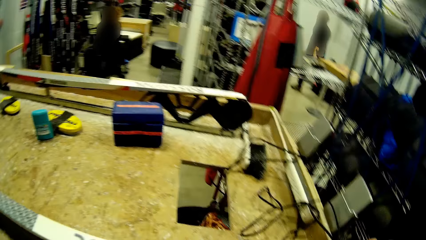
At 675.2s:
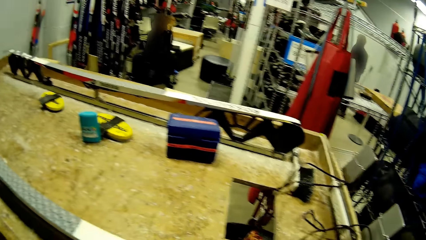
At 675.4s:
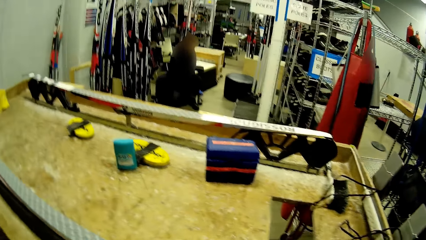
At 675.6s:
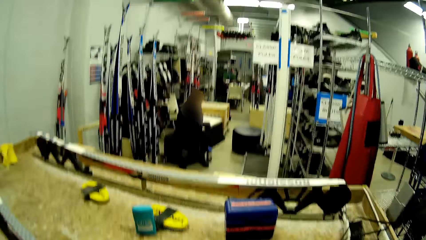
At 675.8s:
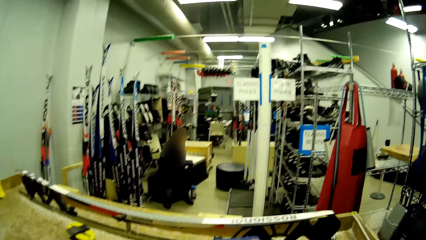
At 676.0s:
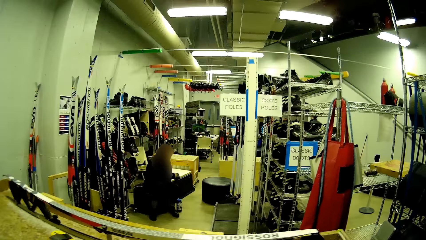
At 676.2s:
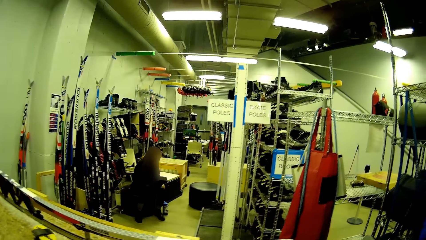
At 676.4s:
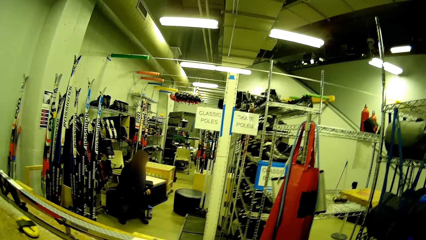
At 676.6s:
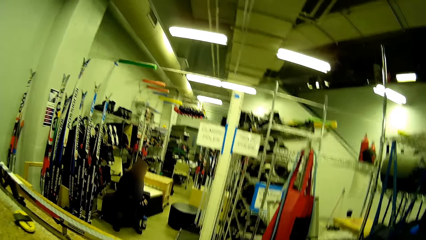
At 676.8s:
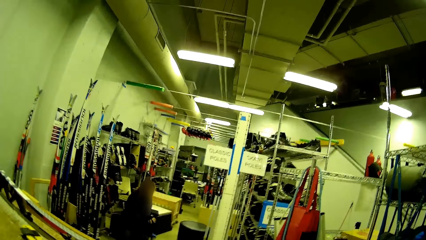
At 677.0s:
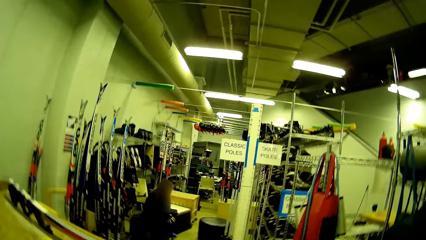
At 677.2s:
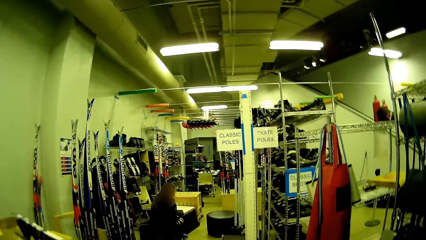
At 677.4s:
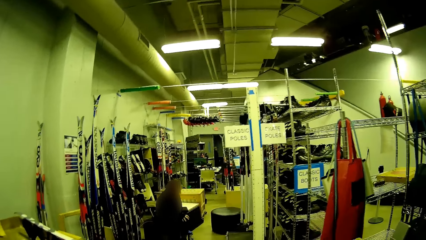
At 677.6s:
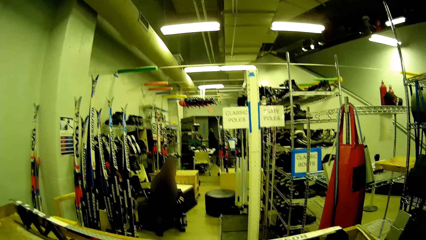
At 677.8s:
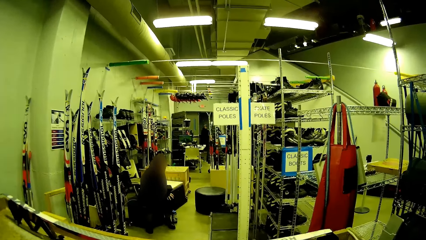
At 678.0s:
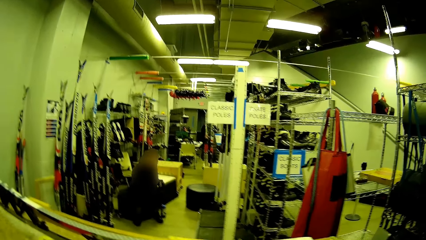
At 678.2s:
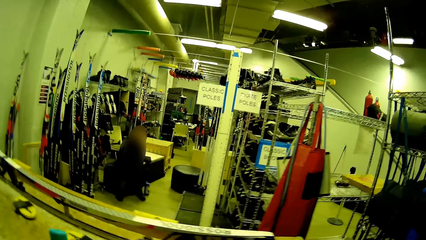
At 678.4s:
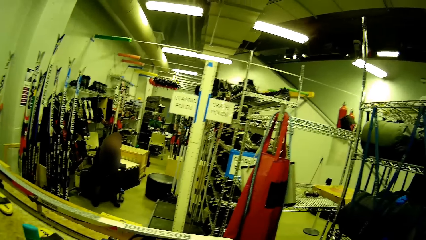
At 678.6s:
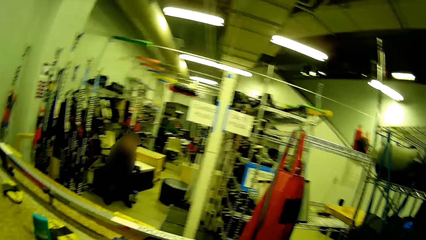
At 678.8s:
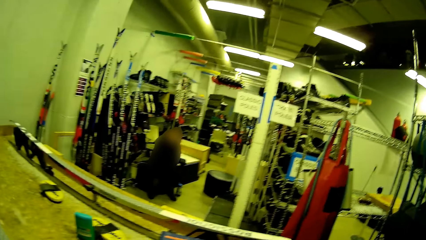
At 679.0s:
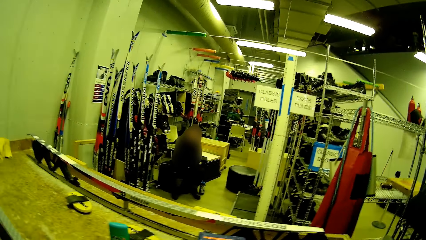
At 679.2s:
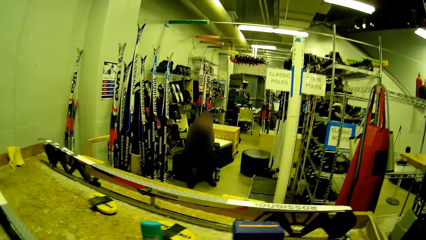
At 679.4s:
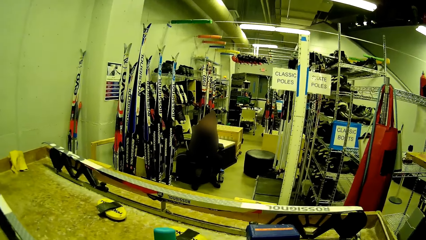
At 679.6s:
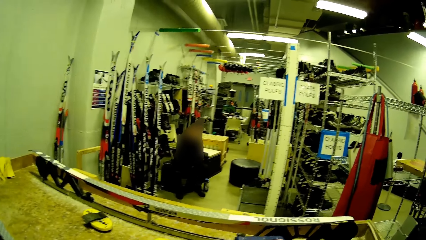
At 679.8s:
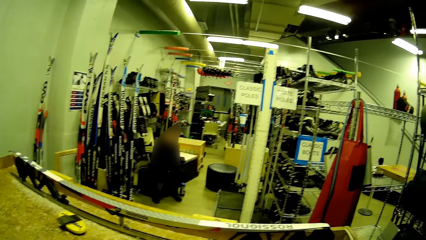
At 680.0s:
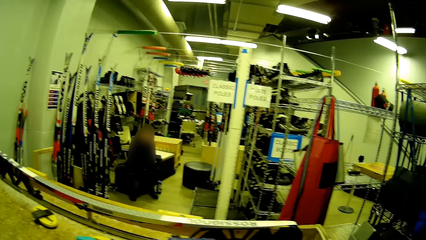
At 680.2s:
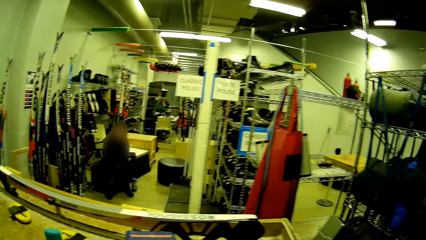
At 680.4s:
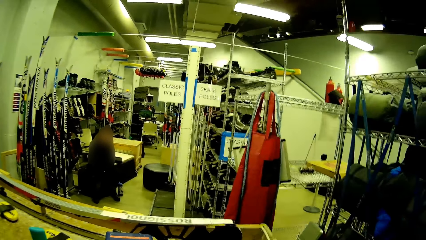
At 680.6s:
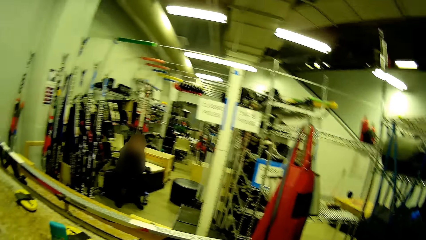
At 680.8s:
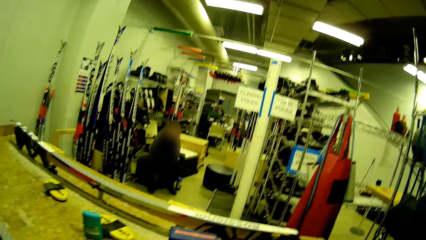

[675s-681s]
The camera wearer smoothens the poles.

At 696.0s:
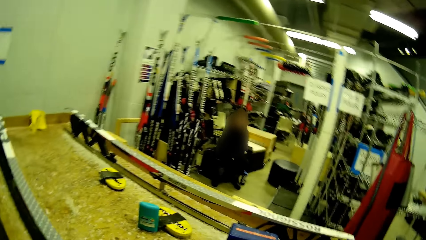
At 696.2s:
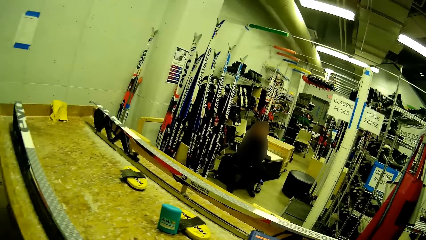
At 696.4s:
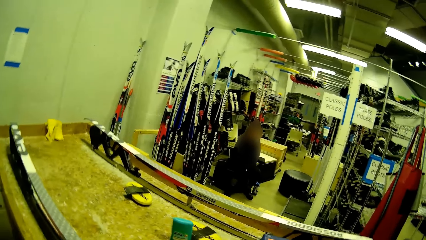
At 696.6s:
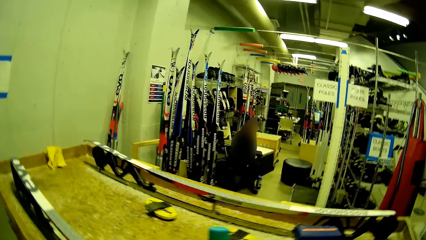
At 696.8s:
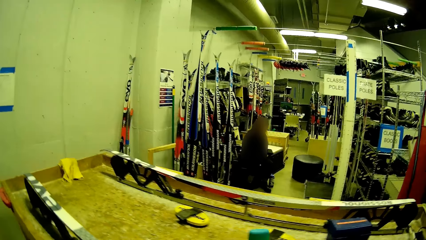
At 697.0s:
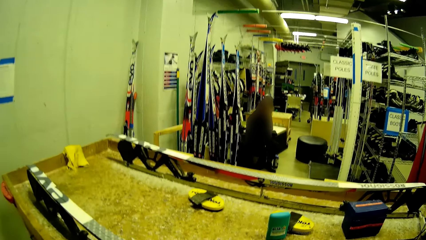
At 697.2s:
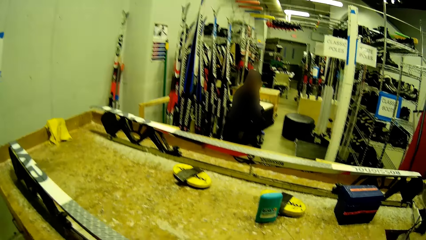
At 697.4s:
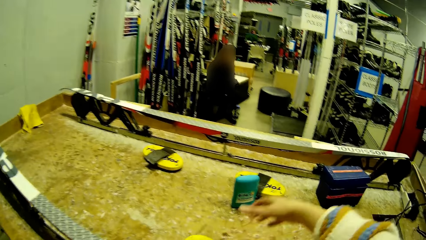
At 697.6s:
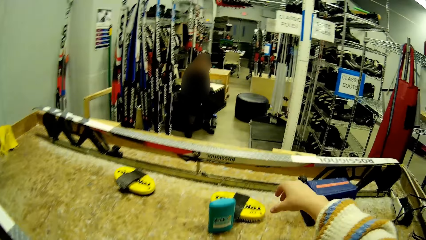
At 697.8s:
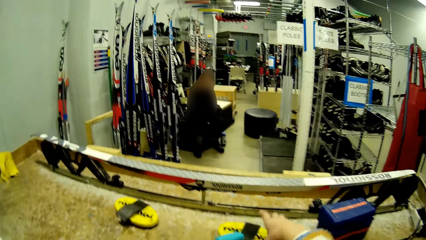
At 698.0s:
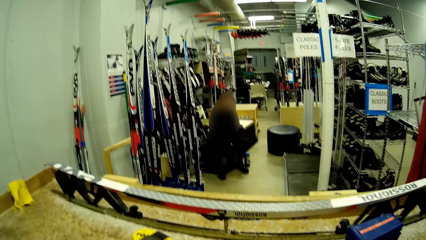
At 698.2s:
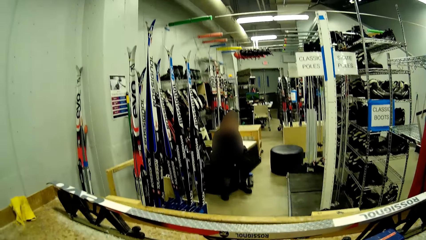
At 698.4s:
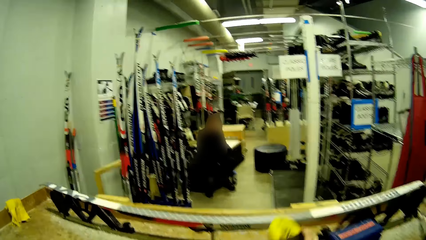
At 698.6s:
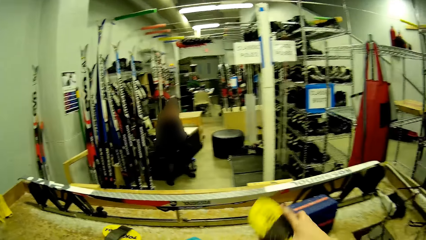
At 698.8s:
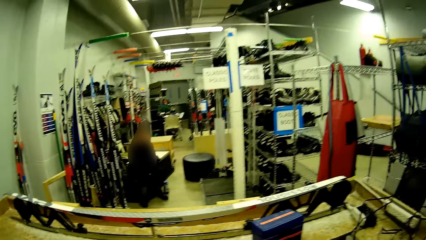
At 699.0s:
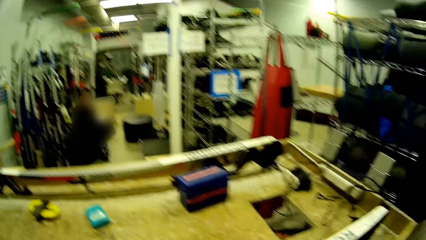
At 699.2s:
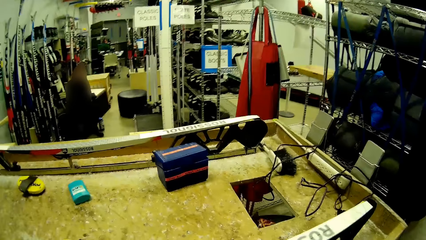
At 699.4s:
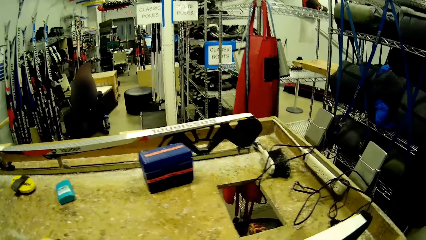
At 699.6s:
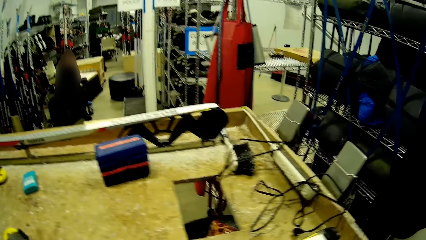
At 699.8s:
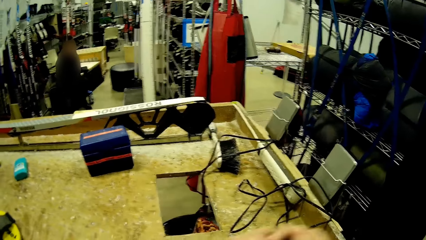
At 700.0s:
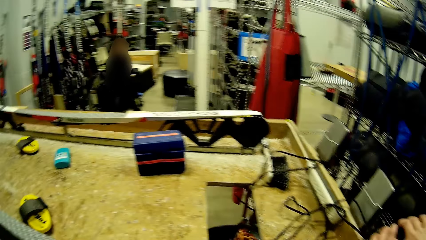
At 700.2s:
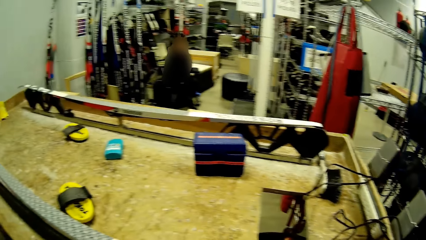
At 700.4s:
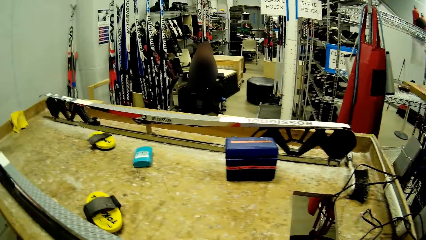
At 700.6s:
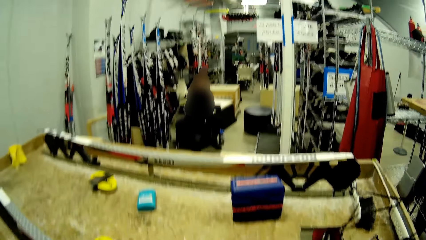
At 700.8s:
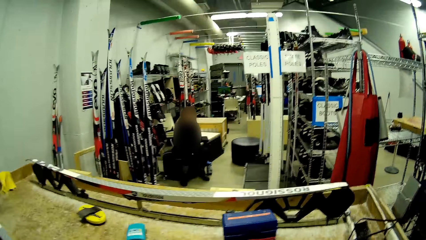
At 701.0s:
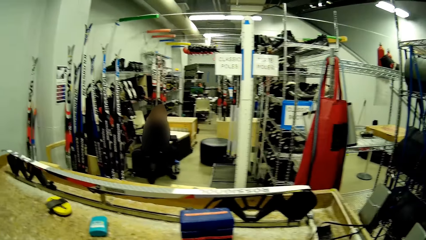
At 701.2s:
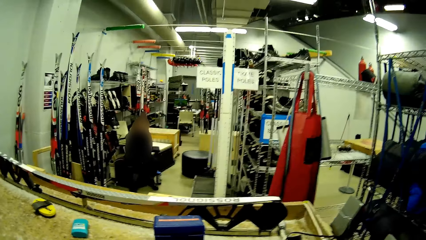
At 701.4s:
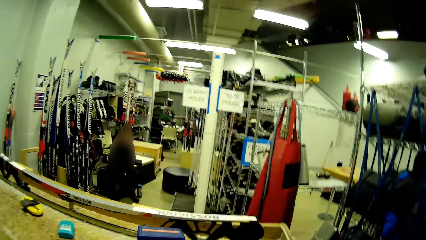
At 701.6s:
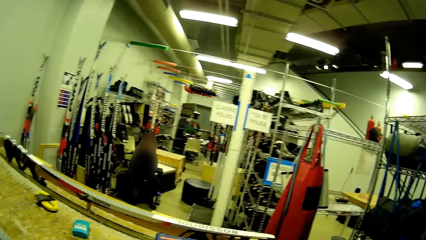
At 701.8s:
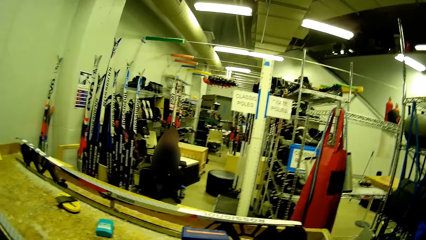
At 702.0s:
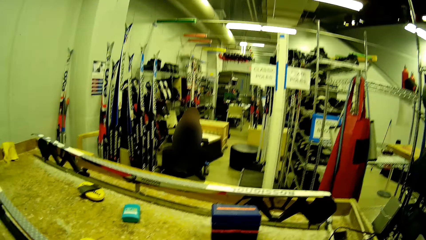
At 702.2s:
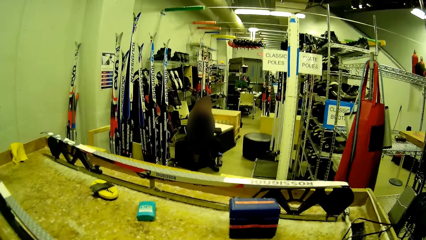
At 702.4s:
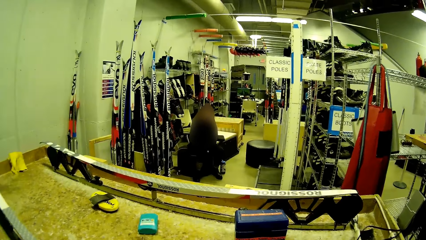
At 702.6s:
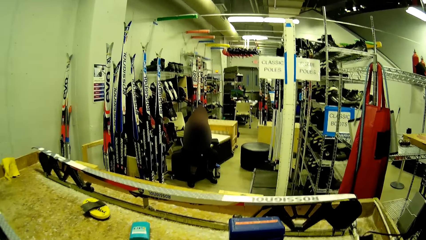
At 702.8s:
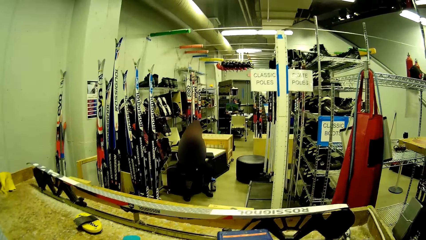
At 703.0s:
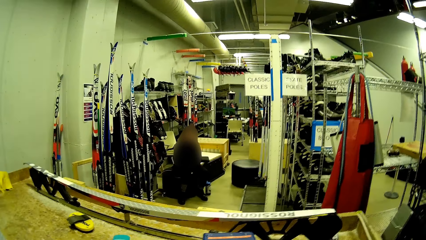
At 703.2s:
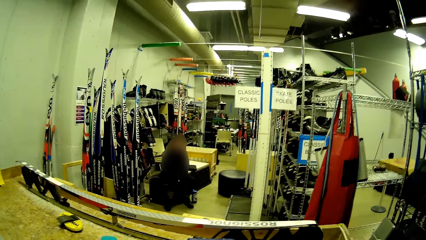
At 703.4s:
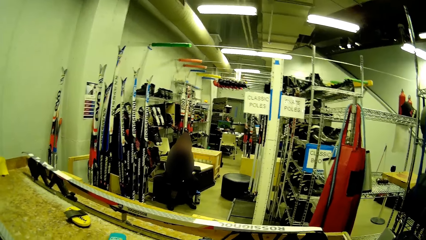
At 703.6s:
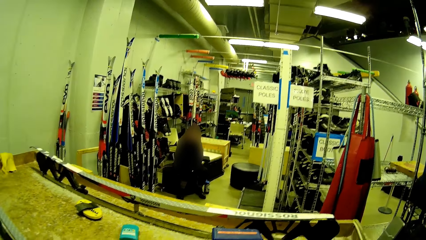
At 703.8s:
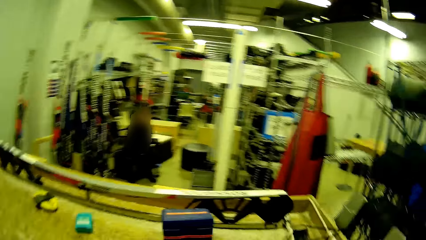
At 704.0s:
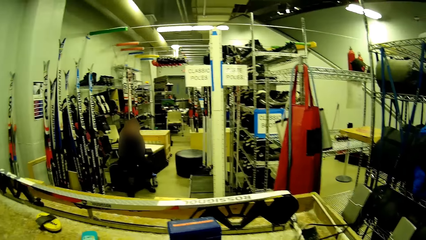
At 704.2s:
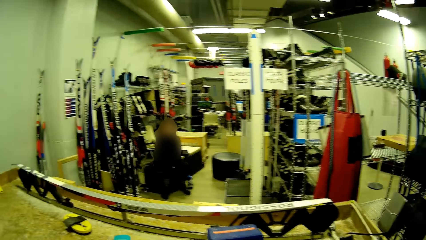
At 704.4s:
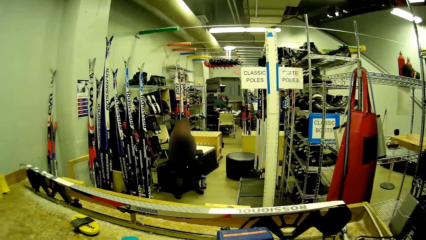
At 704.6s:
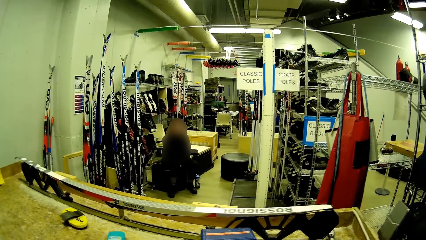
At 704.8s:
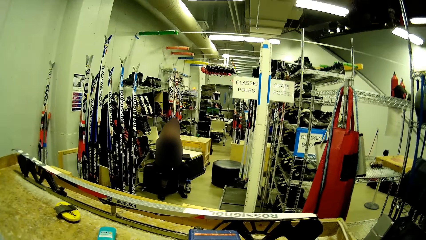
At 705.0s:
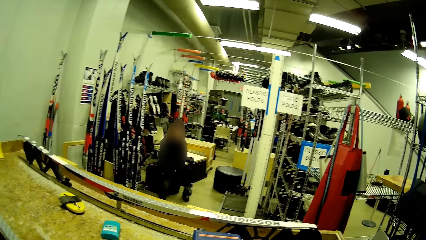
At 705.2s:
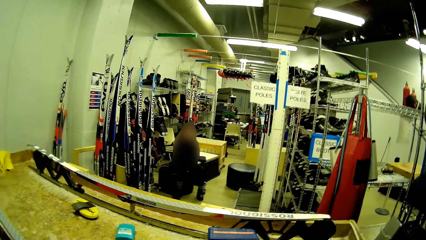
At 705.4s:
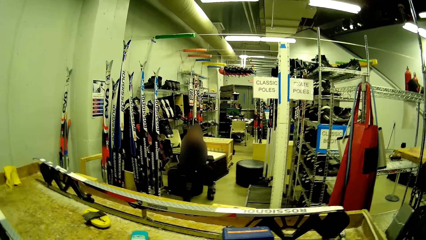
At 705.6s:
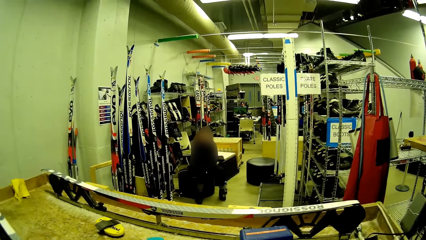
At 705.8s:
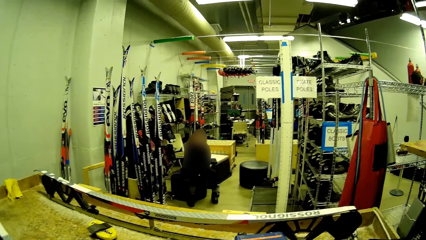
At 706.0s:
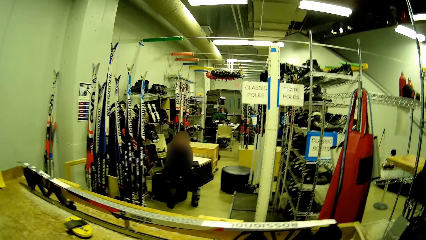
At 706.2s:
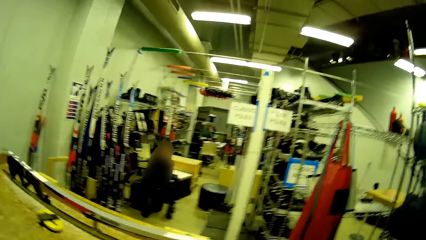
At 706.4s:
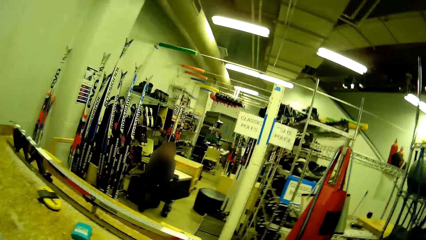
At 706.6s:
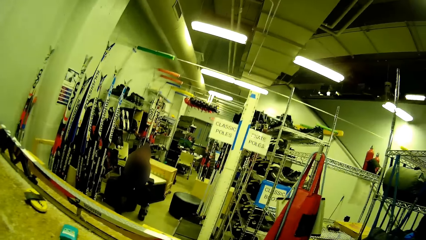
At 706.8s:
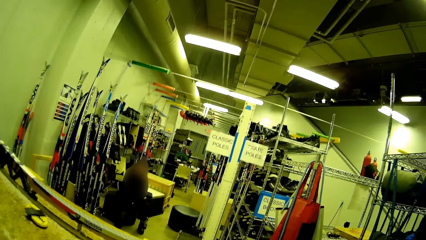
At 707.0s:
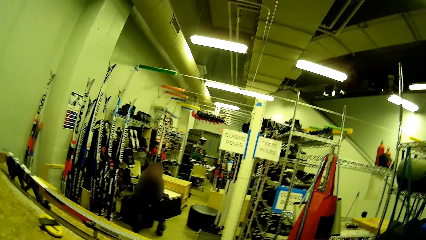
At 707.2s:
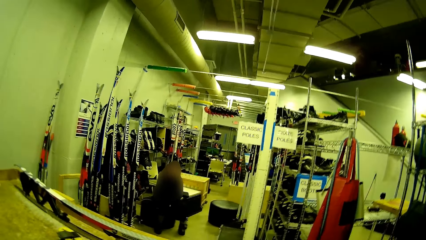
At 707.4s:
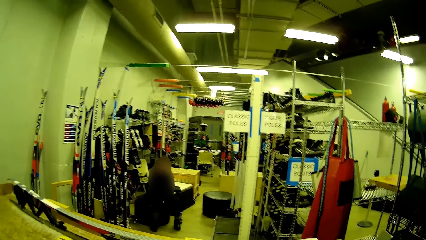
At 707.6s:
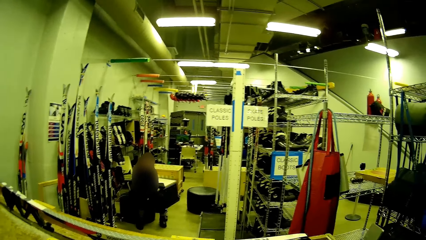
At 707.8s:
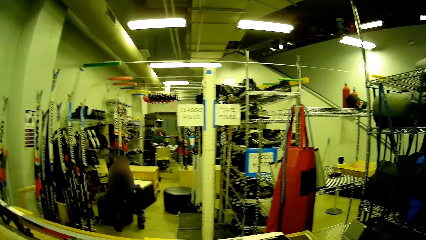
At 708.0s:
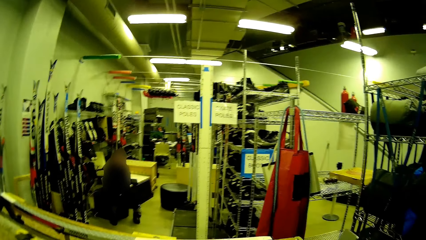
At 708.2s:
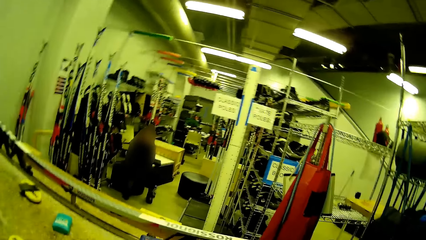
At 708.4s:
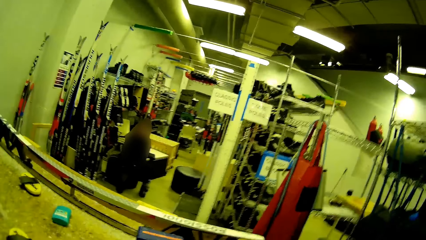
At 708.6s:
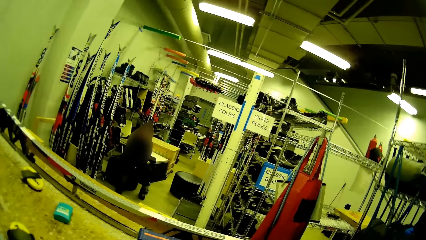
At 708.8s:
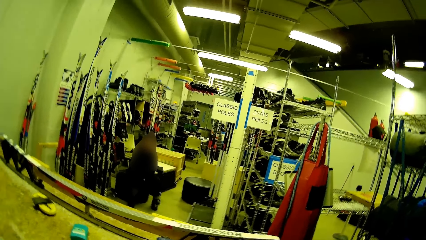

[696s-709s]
The camera wearer drops the brush on the table with his right hand. He picks the brush from the table with his right hand. He smoothens the poles.
